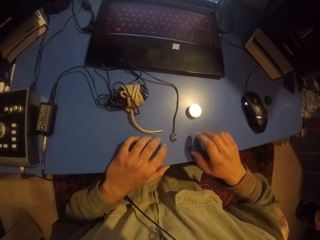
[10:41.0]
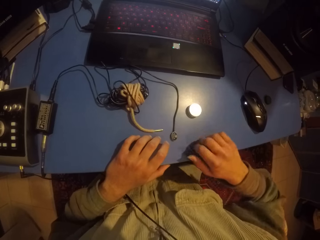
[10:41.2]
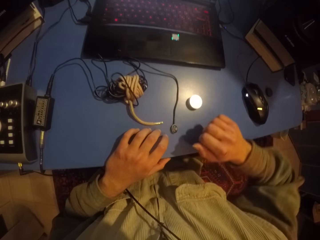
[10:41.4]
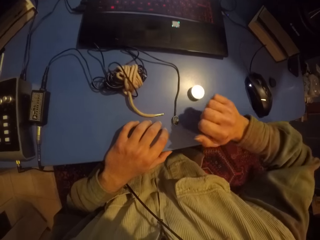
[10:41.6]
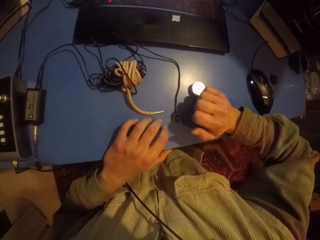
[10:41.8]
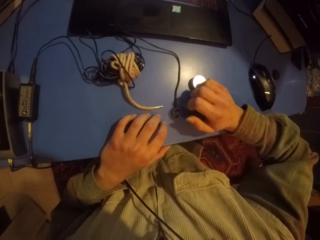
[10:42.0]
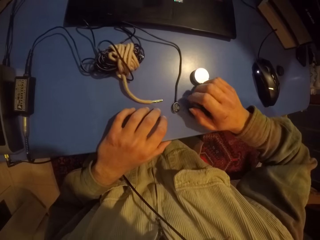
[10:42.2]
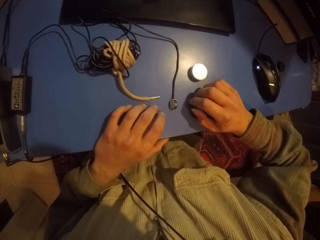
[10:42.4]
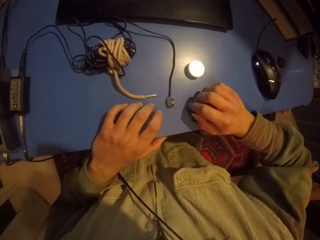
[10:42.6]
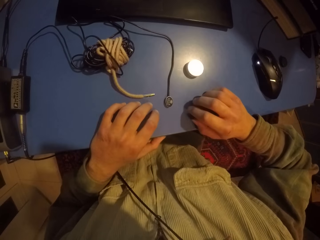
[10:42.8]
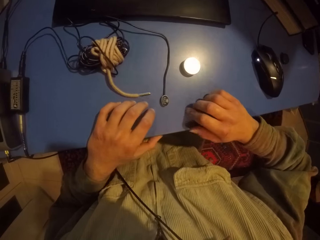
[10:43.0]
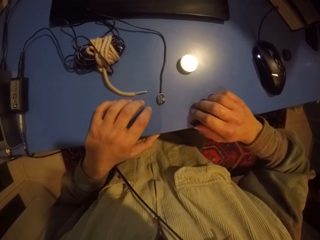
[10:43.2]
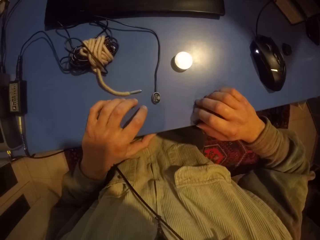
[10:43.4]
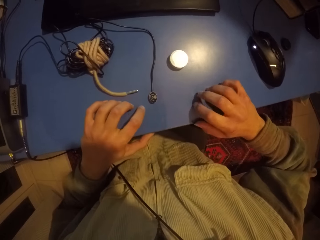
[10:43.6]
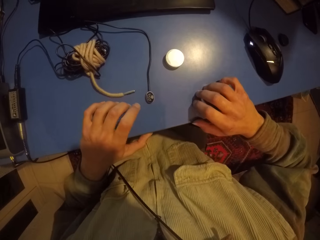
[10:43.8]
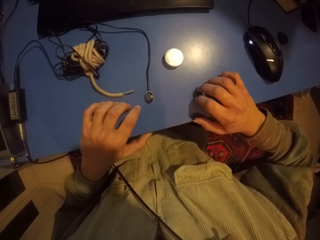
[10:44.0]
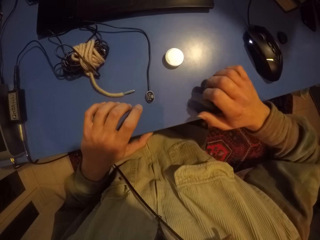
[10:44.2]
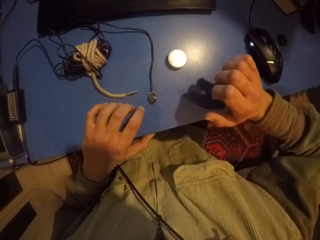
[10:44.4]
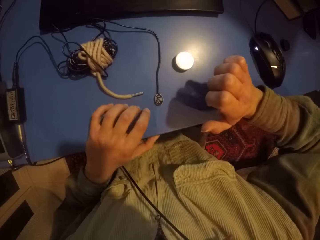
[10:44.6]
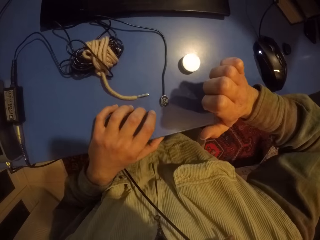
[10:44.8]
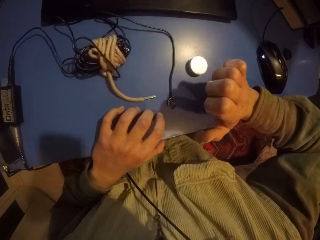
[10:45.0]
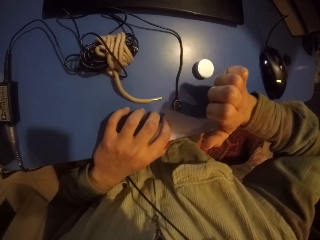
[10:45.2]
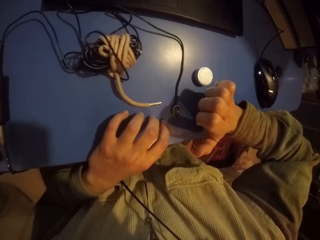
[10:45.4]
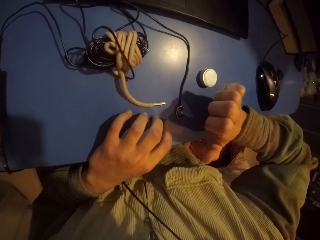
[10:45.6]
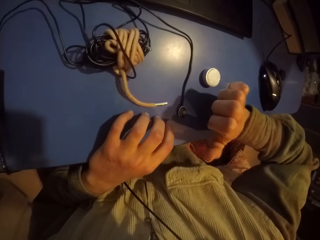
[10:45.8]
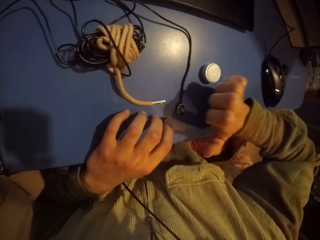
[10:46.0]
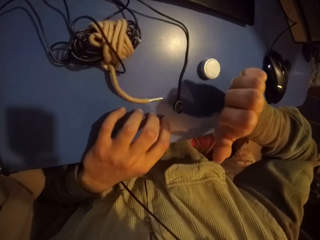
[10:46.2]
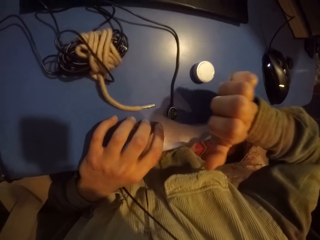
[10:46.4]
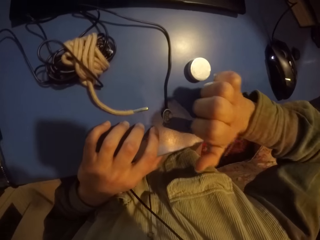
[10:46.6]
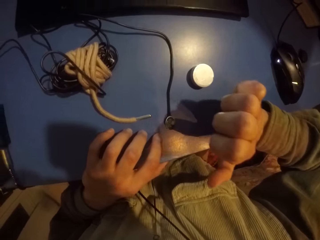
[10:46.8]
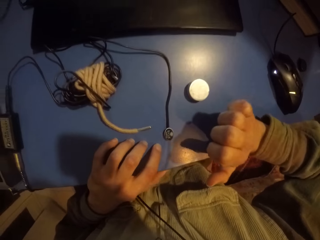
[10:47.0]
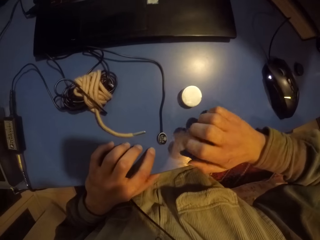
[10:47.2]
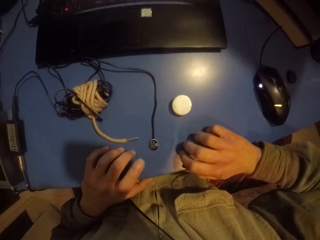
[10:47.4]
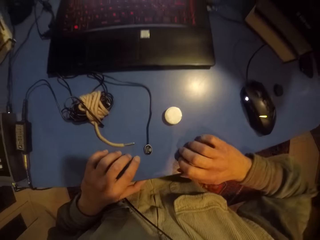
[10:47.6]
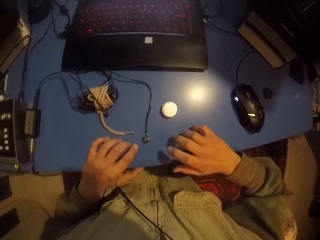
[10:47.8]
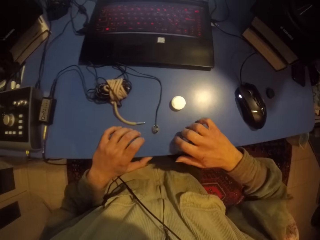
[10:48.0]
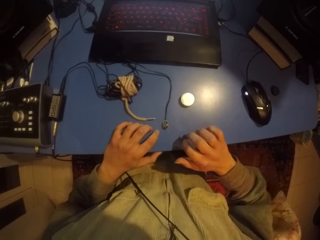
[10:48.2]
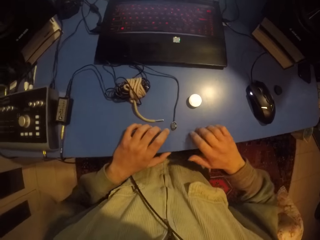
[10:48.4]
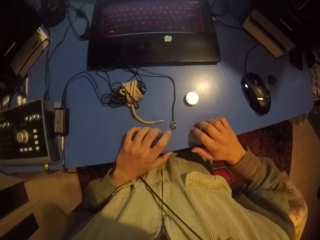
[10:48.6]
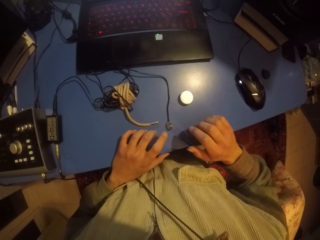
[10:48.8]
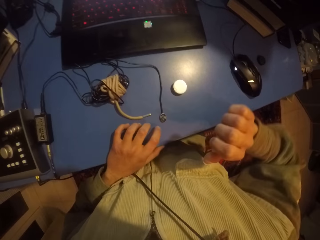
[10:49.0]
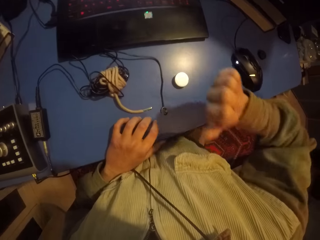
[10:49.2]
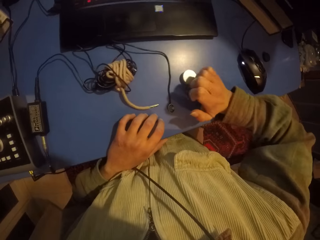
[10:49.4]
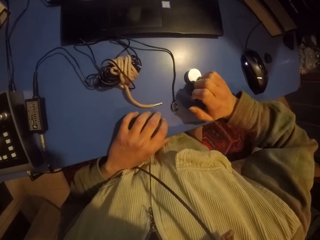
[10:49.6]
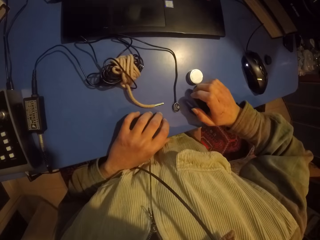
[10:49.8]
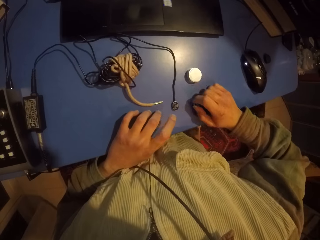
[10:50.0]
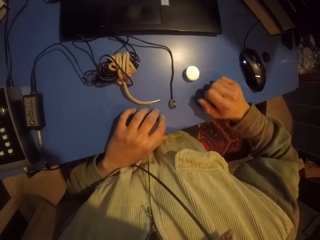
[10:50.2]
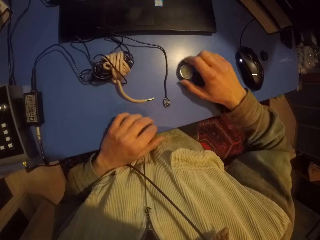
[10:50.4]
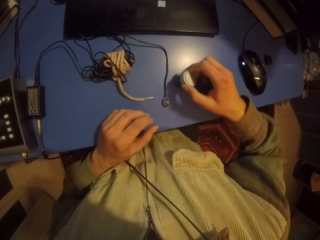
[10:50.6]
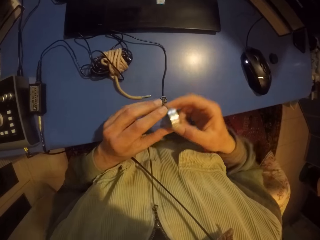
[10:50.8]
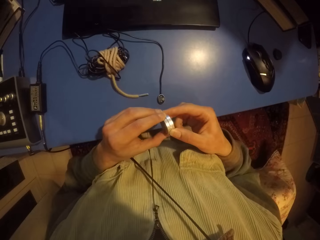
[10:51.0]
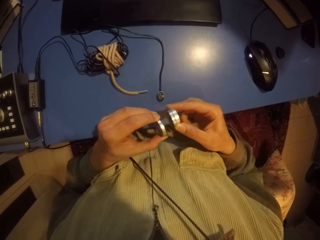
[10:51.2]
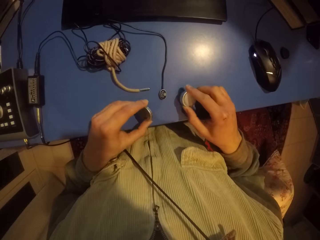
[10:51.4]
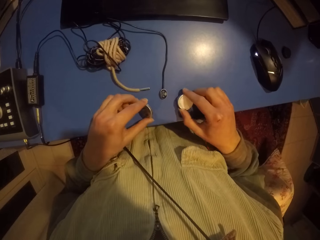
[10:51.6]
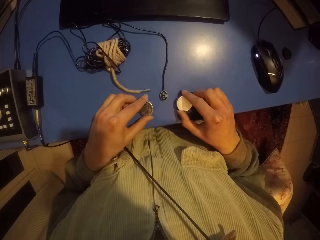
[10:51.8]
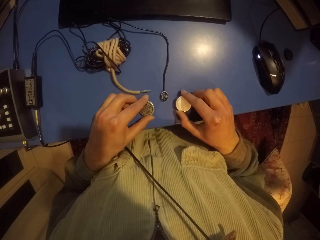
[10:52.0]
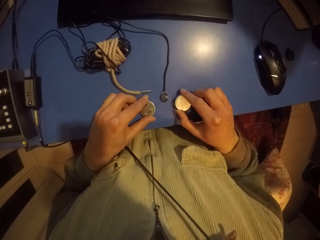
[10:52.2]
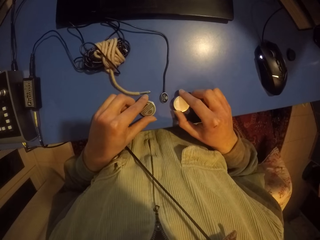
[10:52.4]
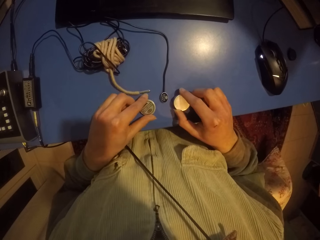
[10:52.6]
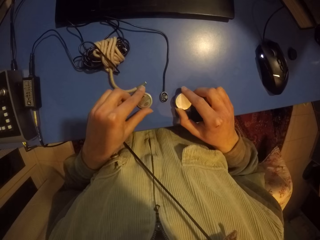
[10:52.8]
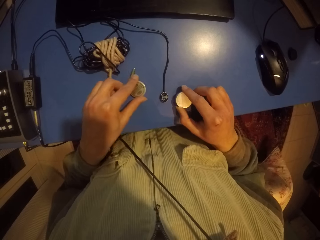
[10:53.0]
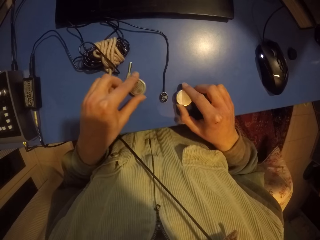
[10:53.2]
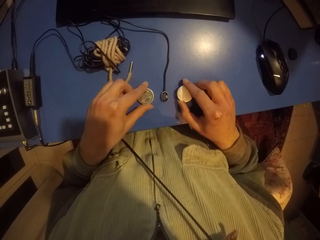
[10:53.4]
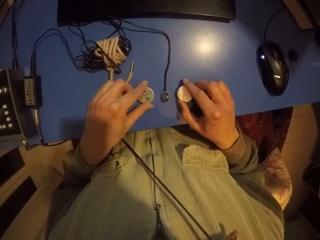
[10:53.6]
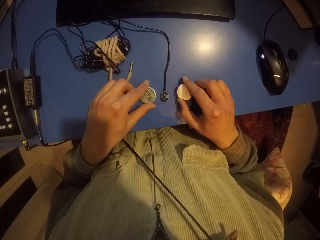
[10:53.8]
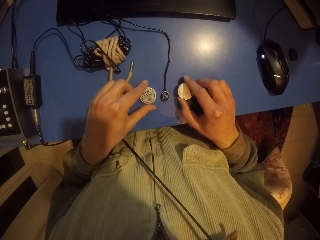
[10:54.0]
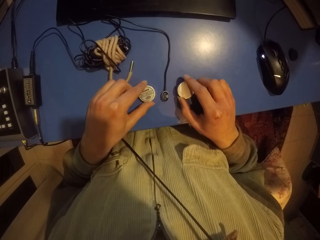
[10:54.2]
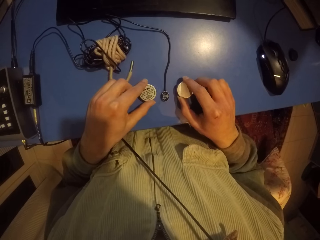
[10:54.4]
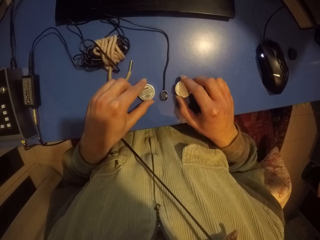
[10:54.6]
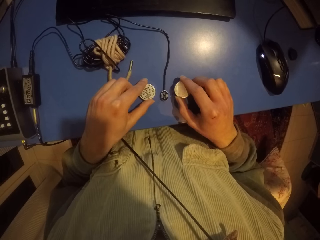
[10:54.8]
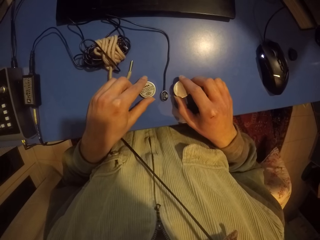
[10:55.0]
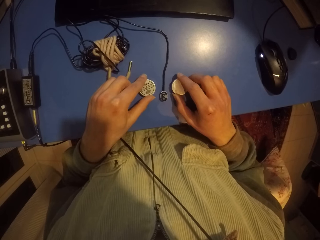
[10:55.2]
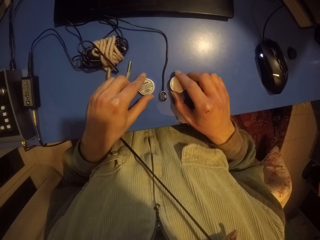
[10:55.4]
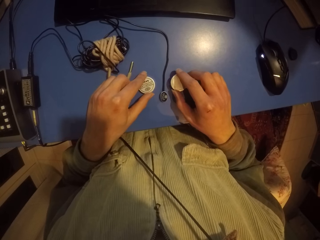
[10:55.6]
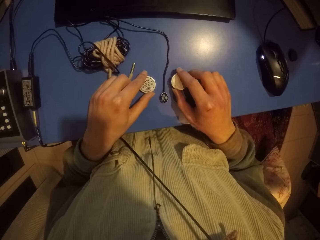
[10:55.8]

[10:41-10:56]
The camera wearer hits the table with the fingers of both hands. They hit the table. They pick up a tin, open the tin, drop the tin, and drop the lid or bottle top. They hit the lid and the tin on the table.

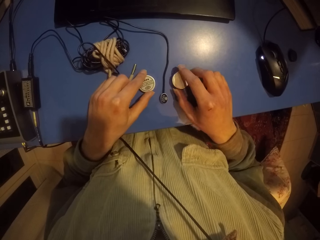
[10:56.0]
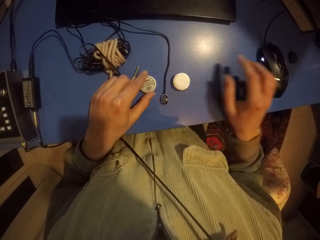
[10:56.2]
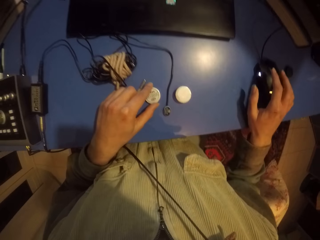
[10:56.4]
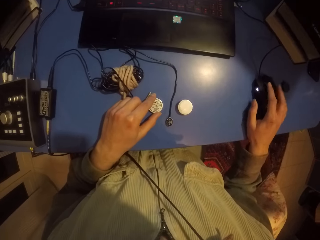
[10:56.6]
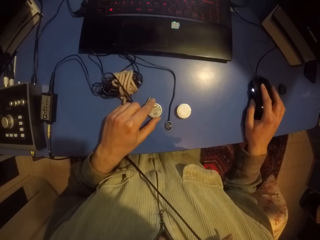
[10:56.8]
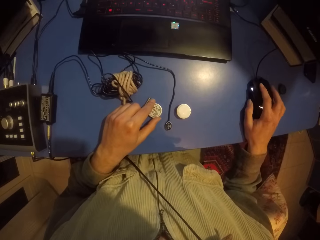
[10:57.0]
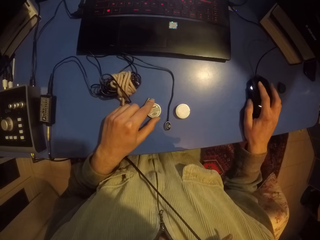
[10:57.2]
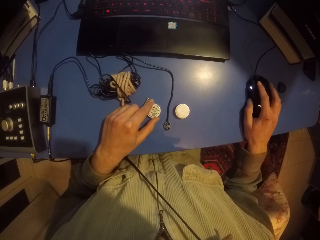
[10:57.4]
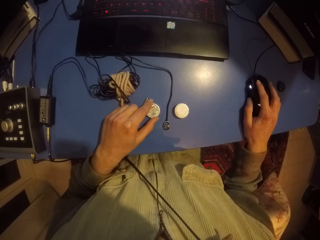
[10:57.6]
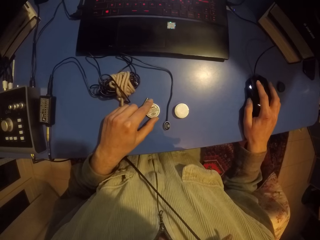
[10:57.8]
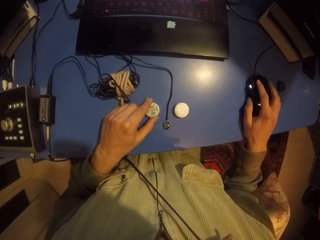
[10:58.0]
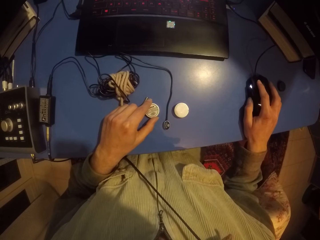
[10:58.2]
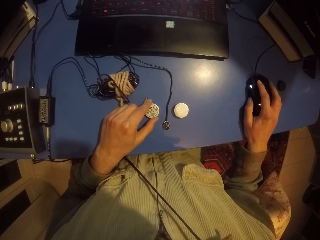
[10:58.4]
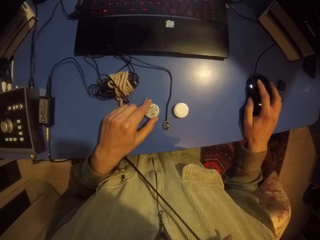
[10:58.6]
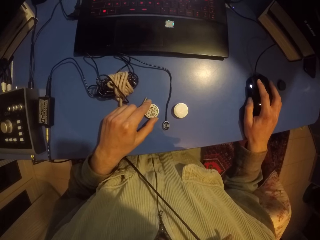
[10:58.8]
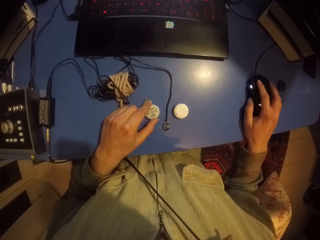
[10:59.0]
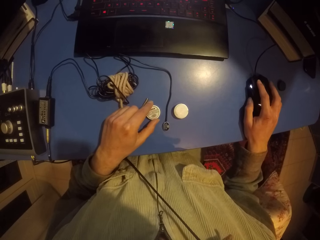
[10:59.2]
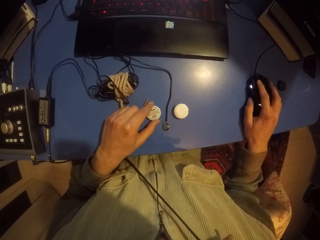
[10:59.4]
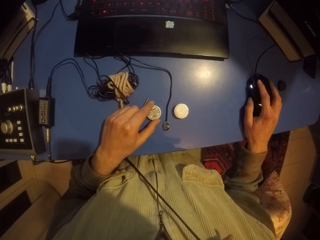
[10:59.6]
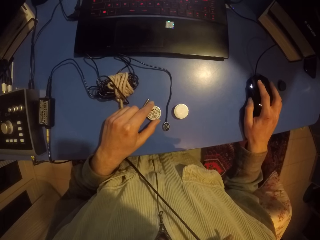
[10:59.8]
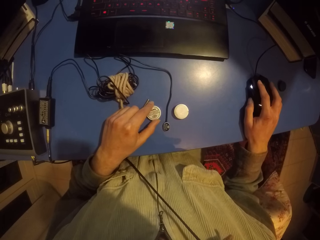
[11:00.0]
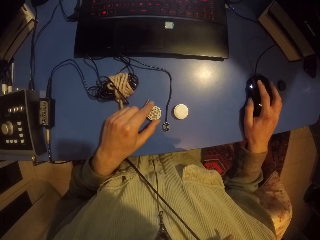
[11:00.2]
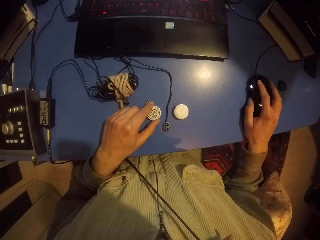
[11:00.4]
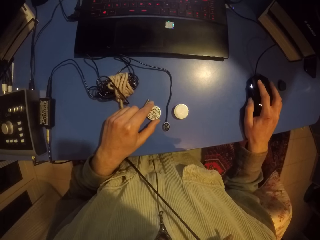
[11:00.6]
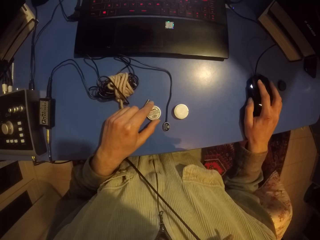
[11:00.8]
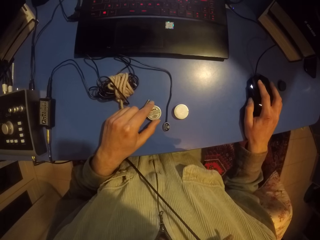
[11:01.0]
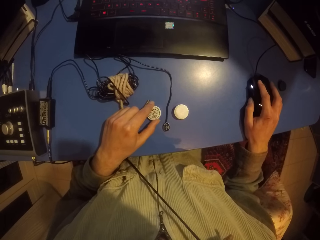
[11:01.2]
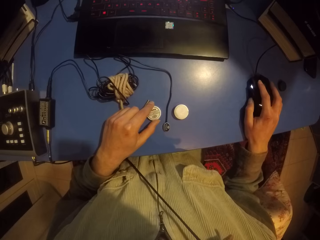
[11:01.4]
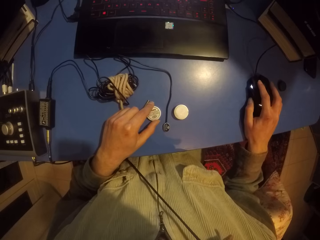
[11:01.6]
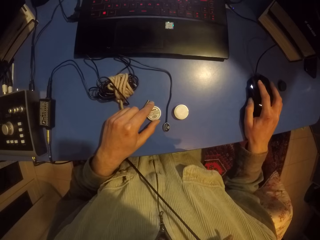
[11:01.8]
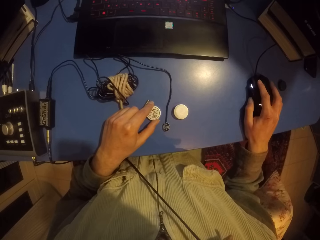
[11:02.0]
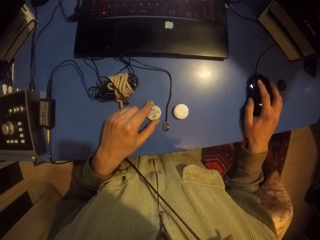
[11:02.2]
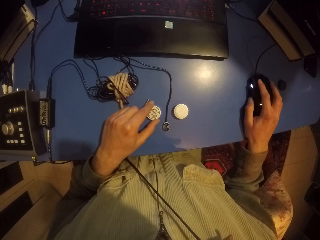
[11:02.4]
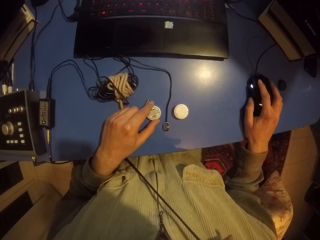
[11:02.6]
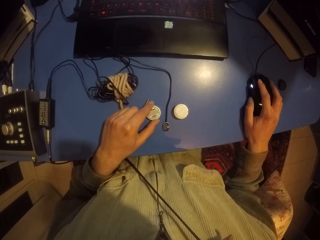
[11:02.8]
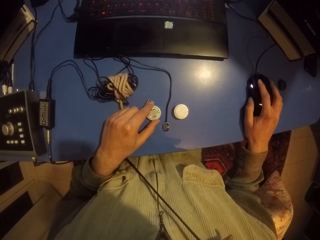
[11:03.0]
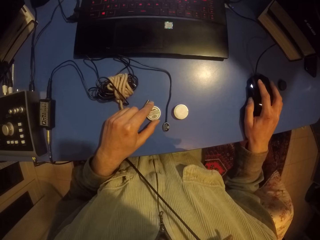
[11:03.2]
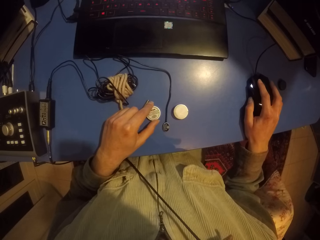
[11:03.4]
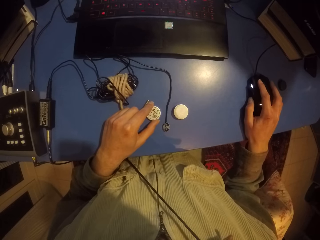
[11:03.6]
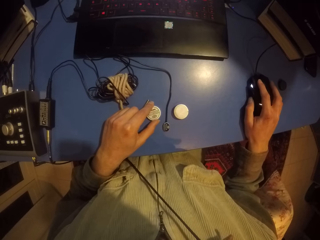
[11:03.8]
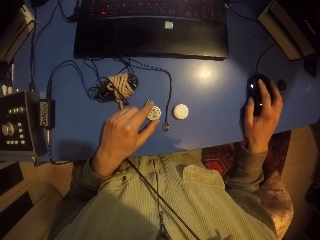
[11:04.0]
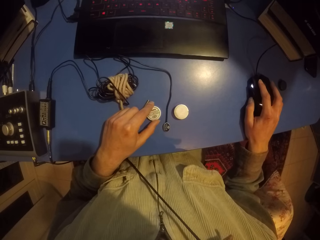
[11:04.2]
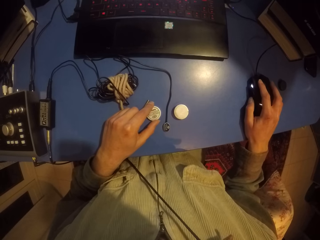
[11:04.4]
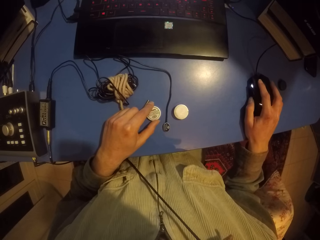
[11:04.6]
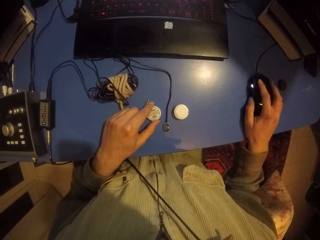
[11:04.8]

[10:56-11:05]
The camera wearer clicks the mouse with the right hand.
